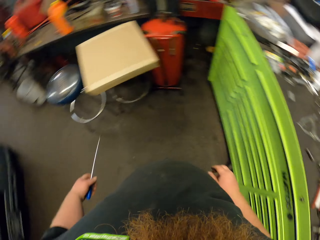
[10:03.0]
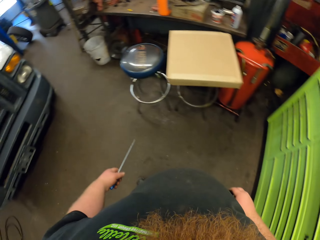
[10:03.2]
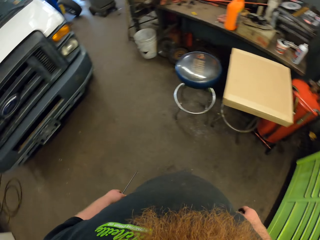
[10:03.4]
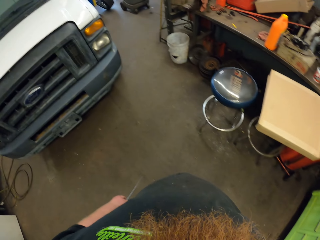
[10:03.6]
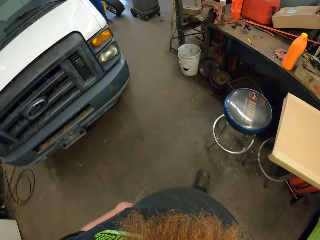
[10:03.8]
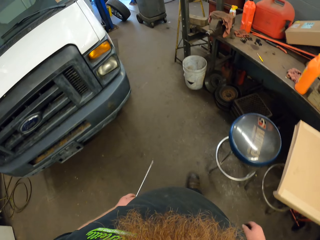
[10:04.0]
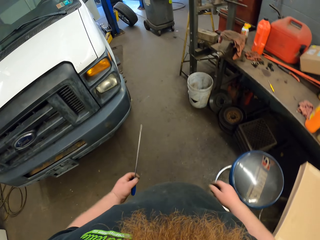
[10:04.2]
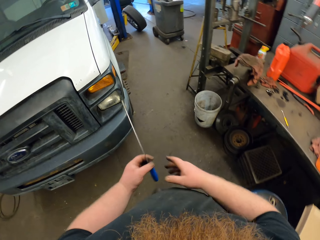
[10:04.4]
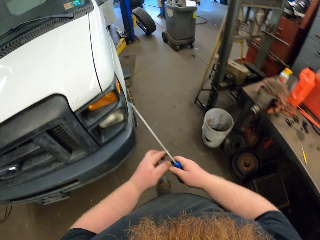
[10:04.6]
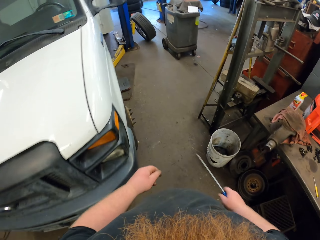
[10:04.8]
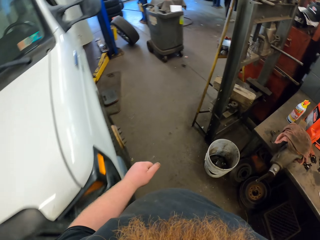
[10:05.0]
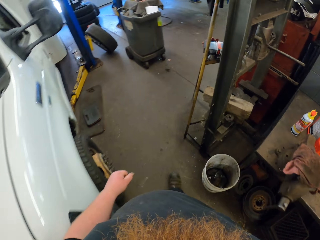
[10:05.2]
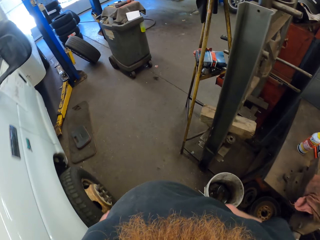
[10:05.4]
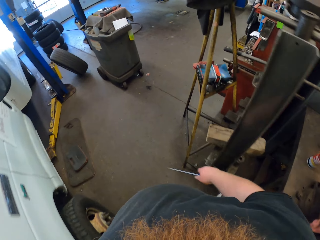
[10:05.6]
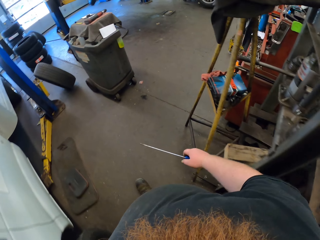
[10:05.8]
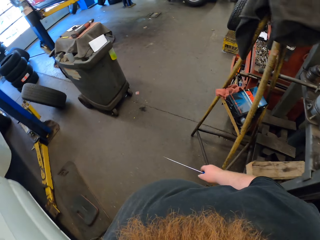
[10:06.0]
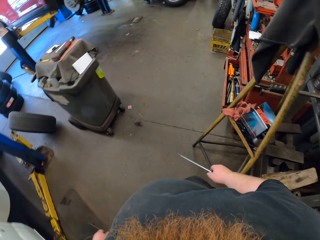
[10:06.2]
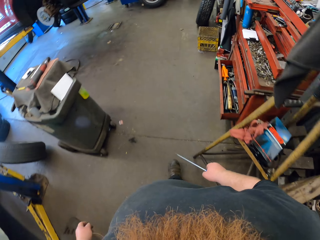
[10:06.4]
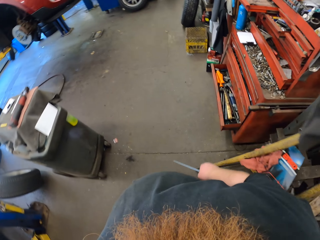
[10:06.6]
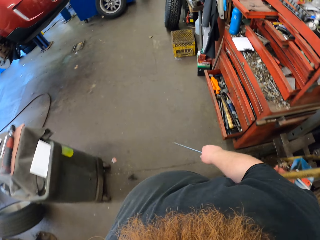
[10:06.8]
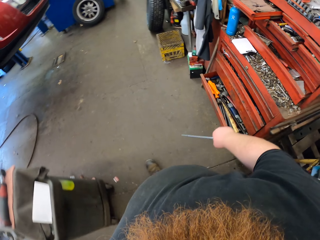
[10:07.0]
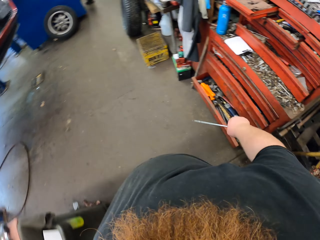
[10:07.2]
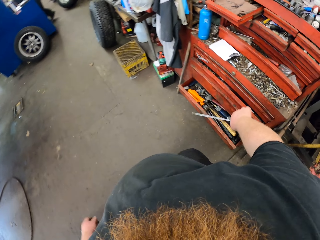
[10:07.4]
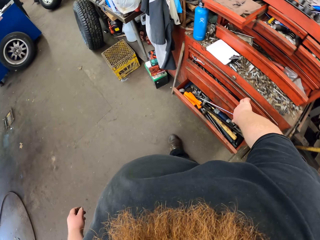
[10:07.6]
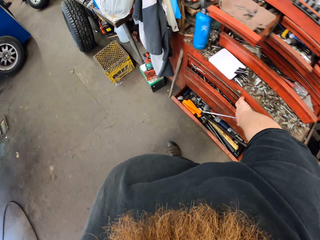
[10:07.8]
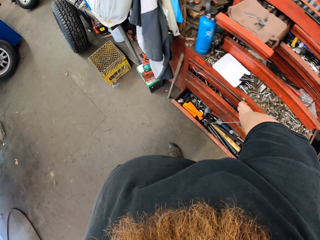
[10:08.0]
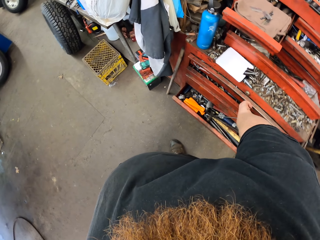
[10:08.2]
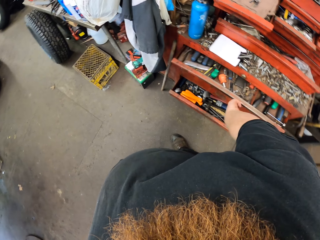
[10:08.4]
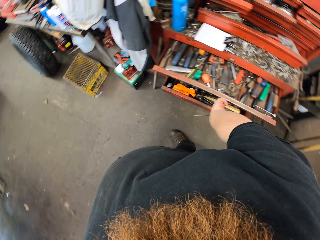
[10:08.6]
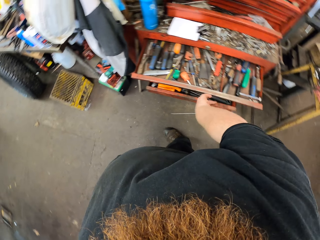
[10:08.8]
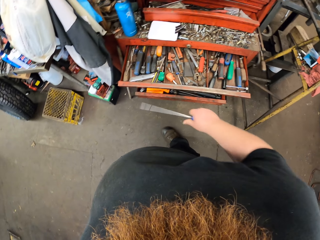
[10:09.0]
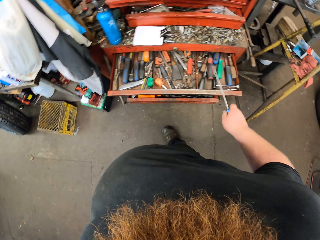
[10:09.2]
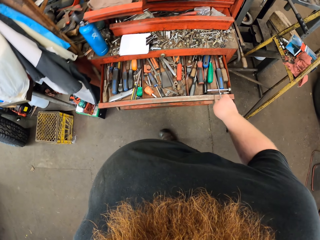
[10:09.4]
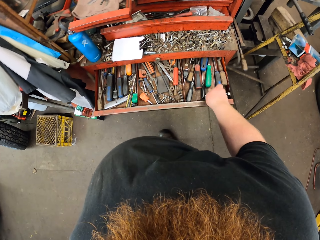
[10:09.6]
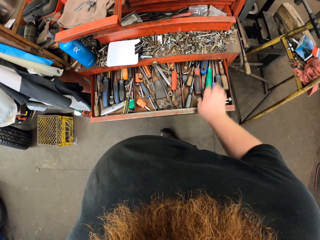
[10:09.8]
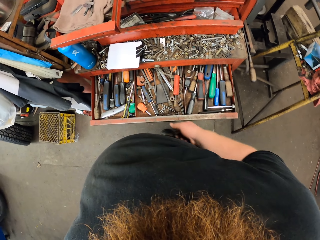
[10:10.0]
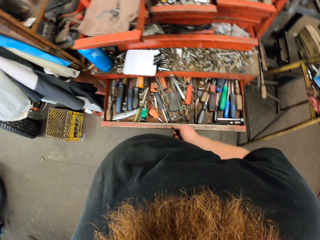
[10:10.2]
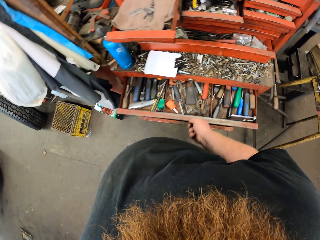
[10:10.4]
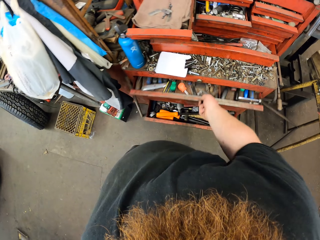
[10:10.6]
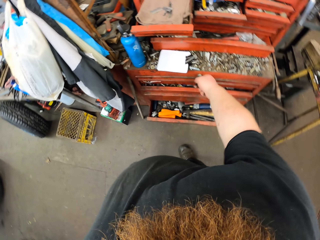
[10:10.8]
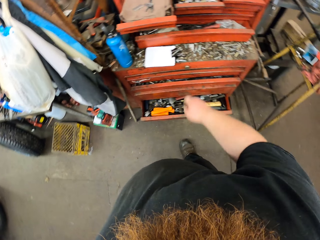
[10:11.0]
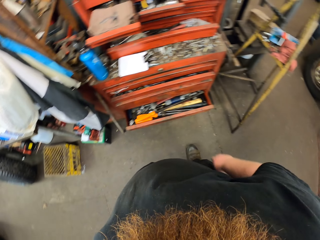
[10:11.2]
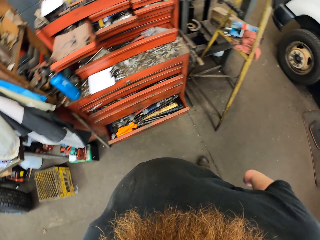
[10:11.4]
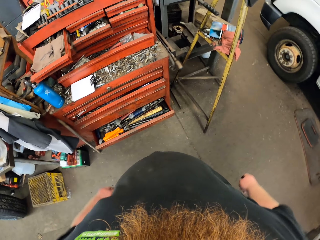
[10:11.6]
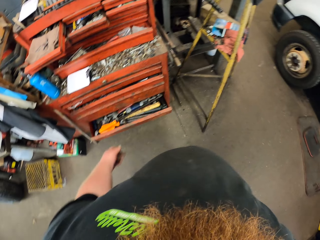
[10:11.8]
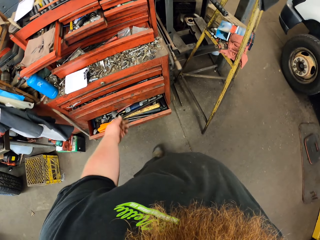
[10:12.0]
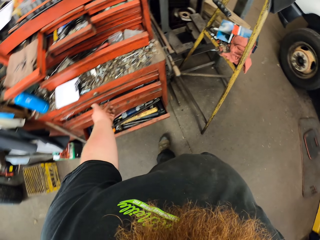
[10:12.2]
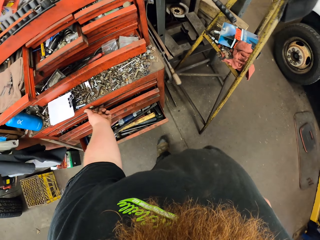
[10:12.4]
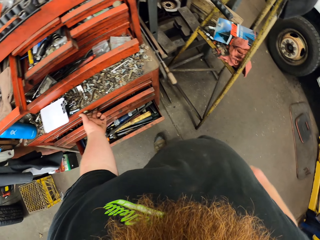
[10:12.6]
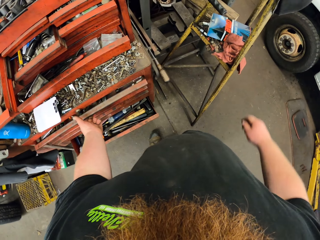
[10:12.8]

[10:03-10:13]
The camera wearer turns around. They walk in the room. They open the cabinet drawer, put a screwdriver in the cabinet, and close the cabinet drawer.

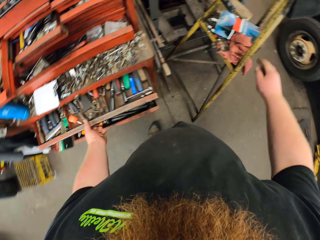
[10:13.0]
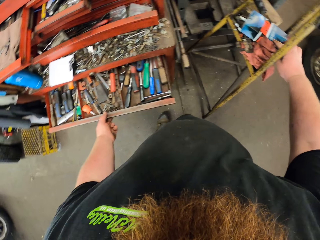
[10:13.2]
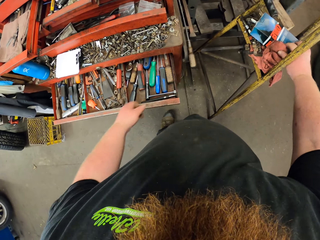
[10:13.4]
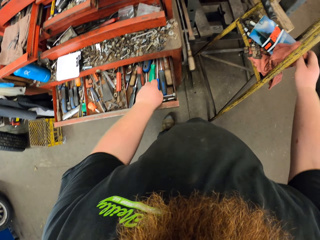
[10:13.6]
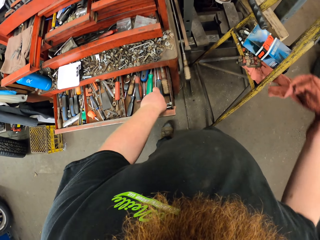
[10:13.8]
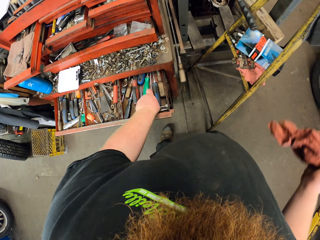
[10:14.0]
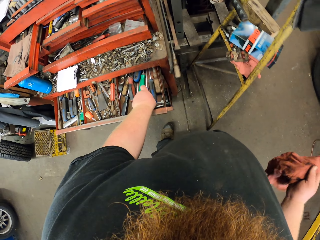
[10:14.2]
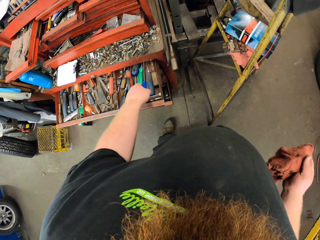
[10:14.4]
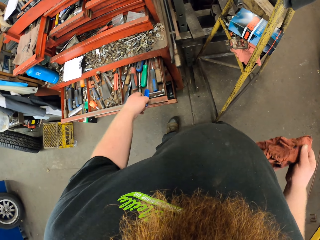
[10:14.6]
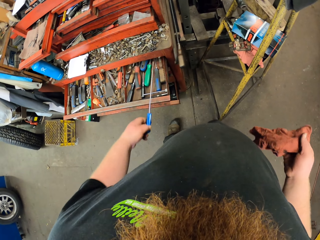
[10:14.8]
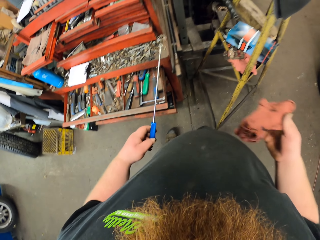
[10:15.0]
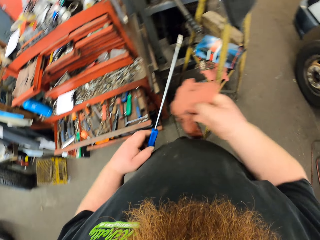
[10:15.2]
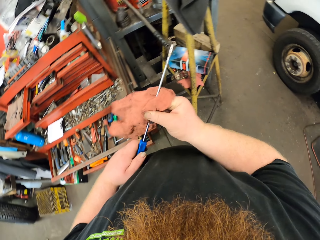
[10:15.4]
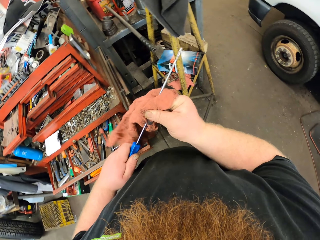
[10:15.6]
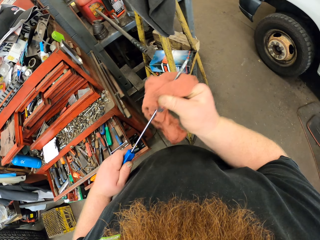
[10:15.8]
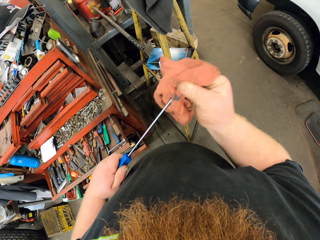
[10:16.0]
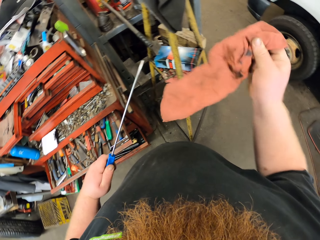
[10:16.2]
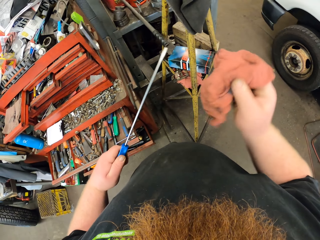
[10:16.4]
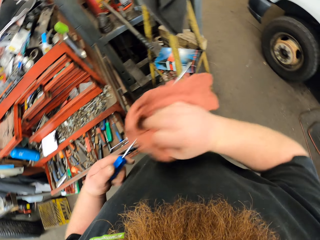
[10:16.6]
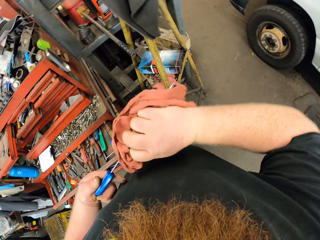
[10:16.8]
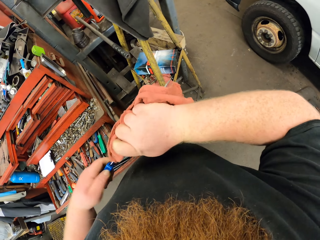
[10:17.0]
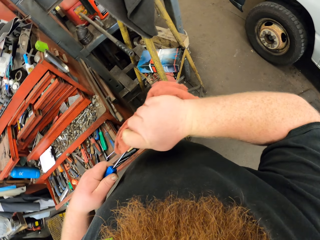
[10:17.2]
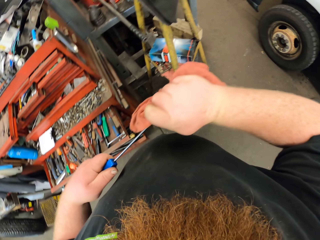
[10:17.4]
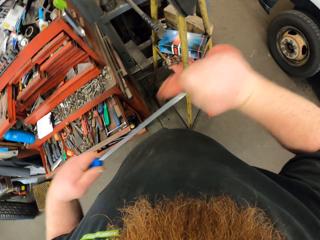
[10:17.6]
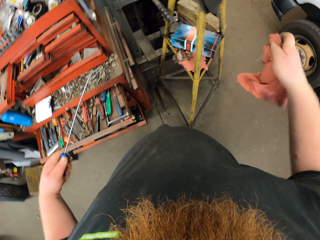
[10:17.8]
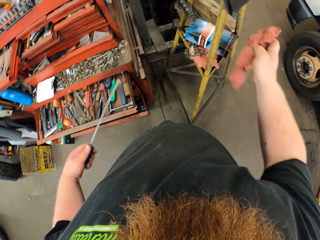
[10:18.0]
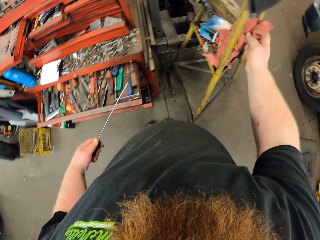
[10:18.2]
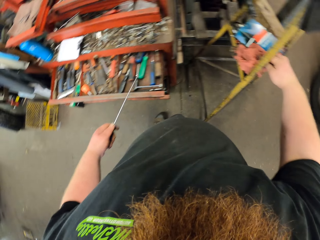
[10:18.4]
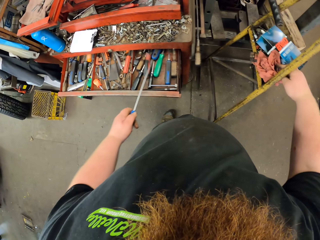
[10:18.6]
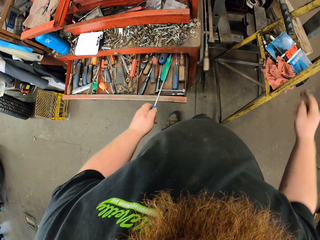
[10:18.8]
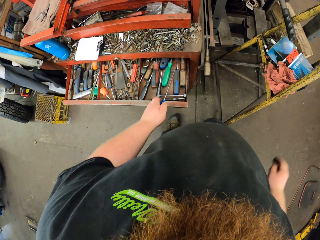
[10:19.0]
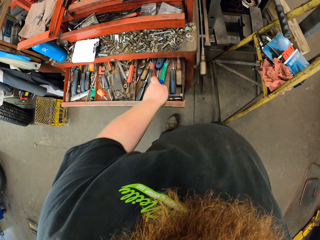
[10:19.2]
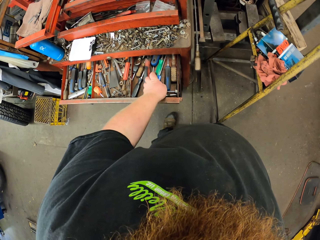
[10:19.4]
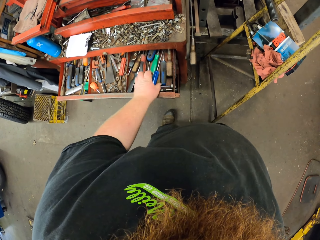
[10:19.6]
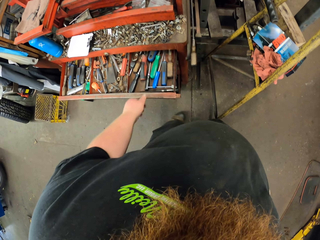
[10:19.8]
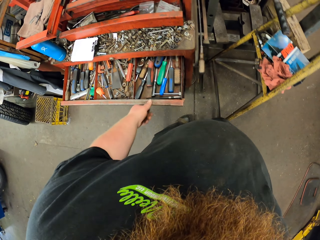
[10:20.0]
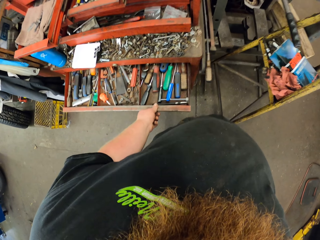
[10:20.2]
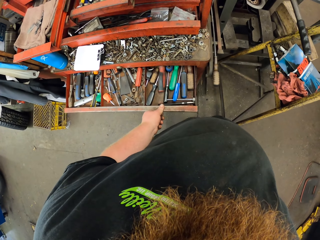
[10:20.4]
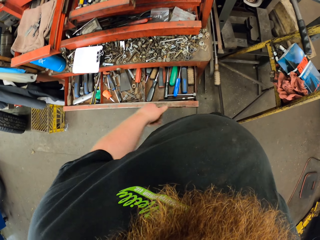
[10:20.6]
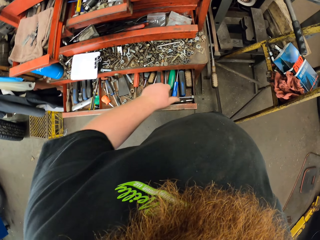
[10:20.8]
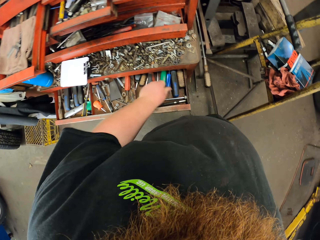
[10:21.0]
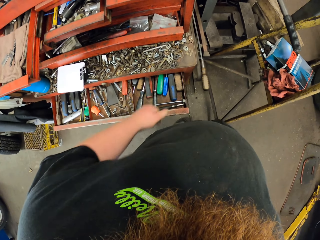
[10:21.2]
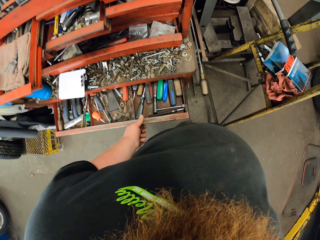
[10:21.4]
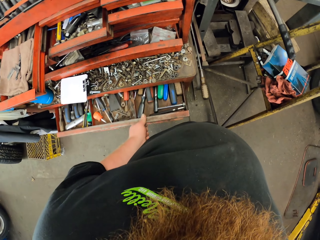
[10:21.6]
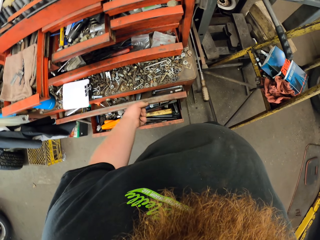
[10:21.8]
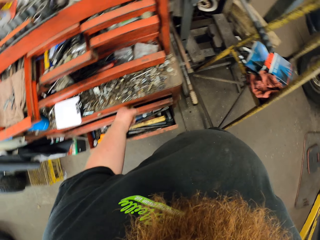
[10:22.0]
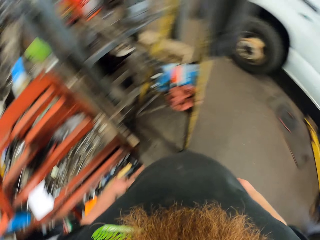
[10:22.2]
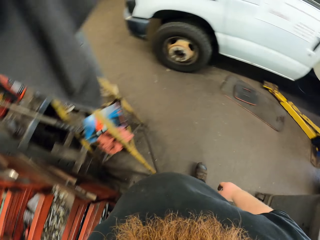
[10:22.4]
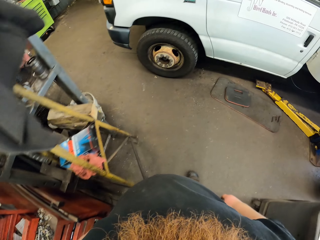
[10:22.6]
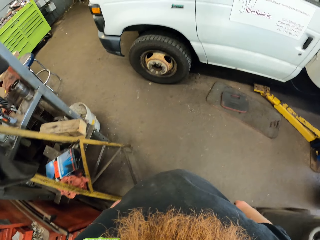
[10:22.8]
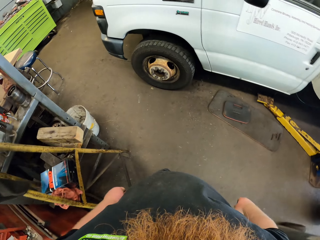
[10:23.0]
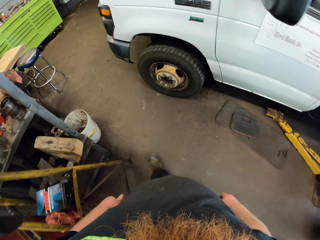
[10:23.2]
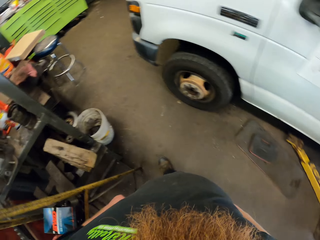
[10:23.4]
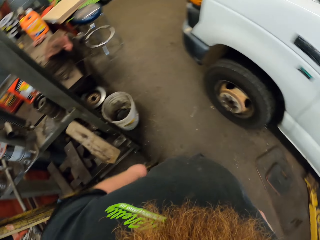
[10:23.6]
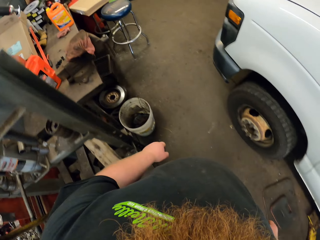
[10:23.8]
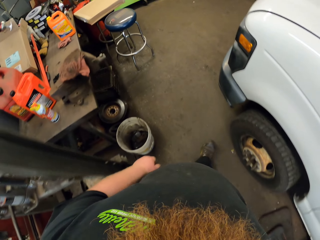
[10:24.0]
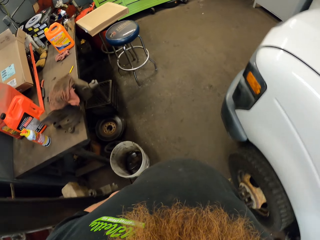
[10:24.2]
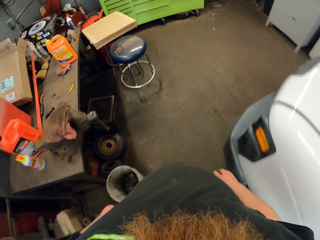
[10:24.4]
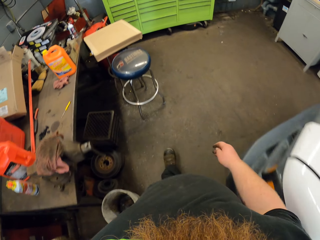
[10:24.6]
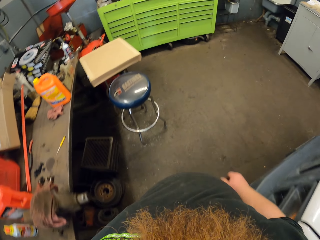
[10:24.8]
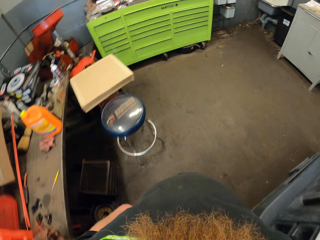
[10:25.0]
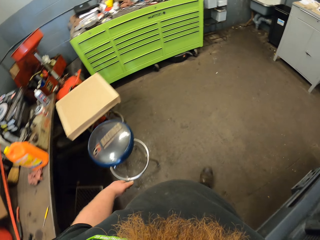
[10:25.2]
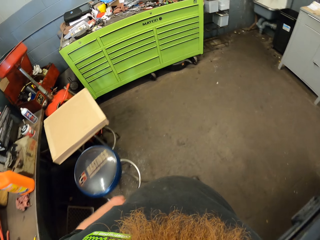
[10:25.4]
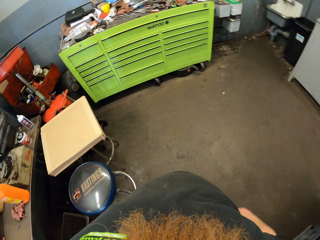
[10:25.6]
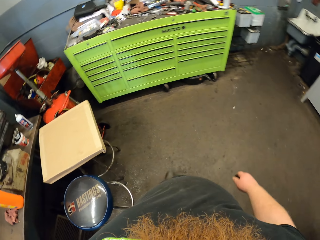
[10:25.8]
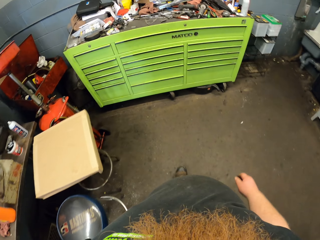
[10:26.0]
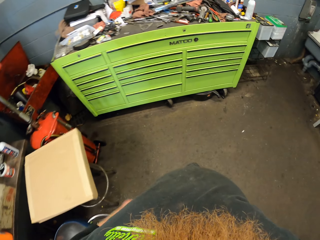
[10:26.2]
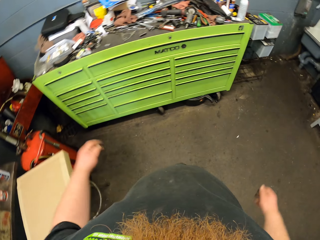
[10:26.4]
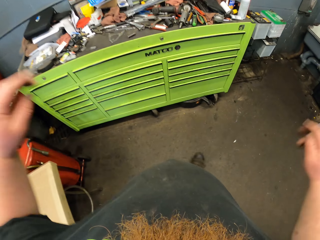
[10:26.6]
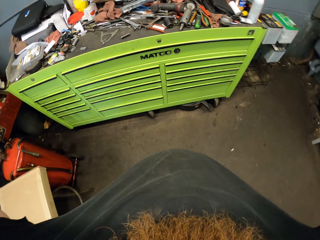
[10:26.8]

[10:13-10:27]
The camera wearer opens the cabinet drawer. They take the rag or towel, take the screwdriver from the cabinet, and clean the screwdriver with the towel. They put the towel on the metal stand, put the screwdriver in the cabinet, and close the cabinet. They walk in the room.
